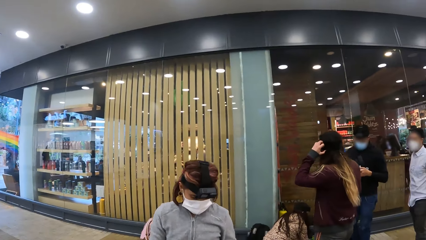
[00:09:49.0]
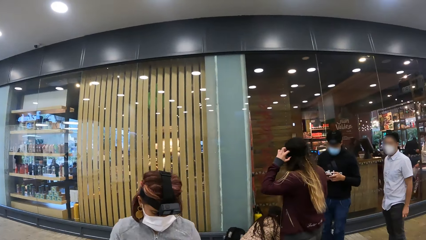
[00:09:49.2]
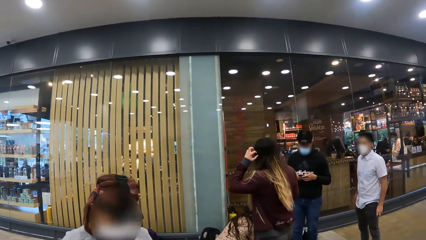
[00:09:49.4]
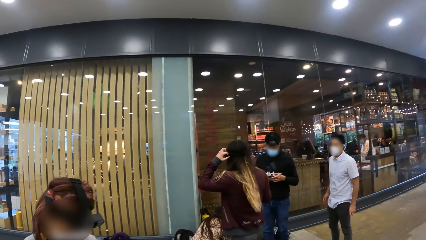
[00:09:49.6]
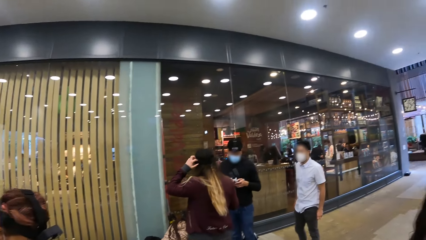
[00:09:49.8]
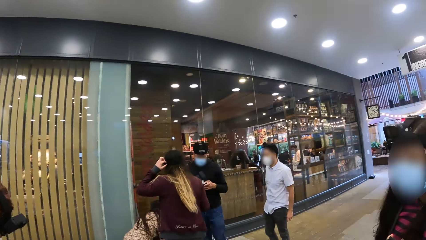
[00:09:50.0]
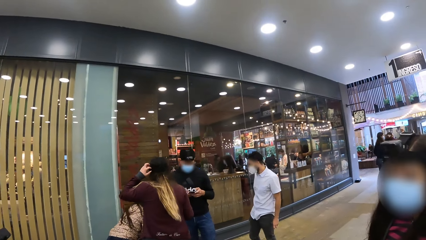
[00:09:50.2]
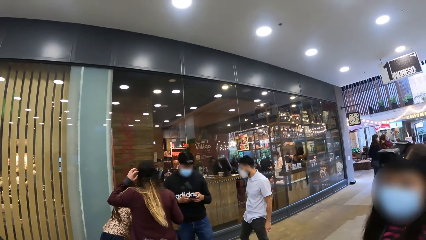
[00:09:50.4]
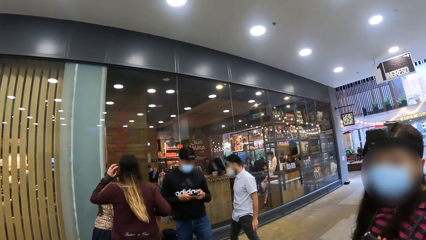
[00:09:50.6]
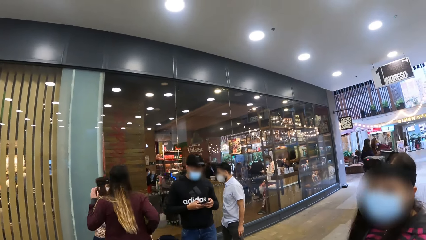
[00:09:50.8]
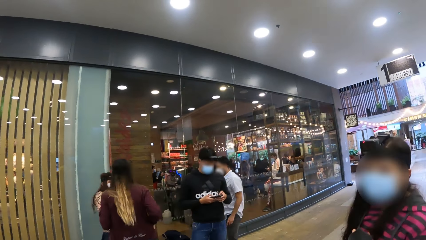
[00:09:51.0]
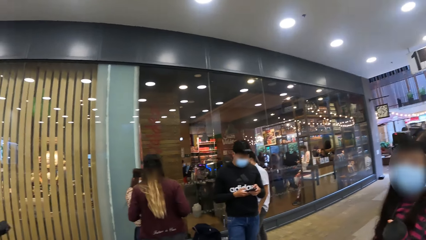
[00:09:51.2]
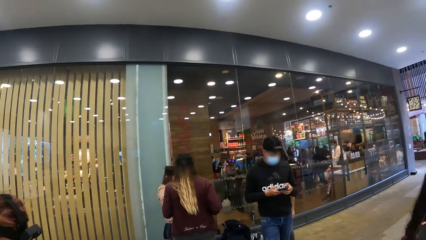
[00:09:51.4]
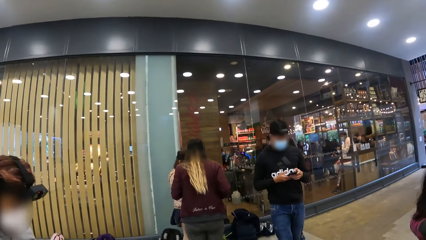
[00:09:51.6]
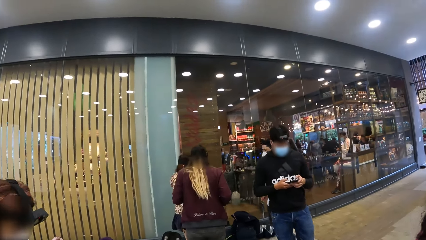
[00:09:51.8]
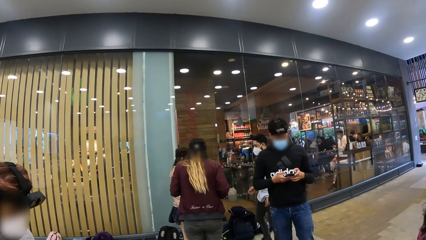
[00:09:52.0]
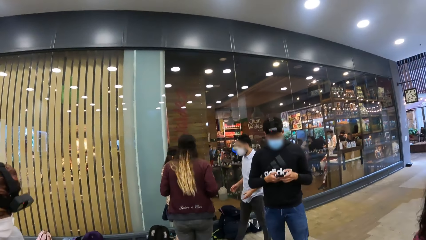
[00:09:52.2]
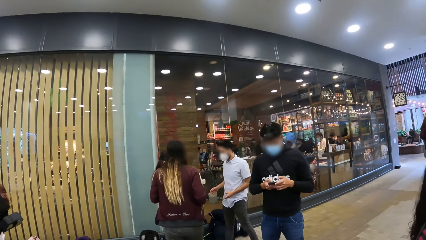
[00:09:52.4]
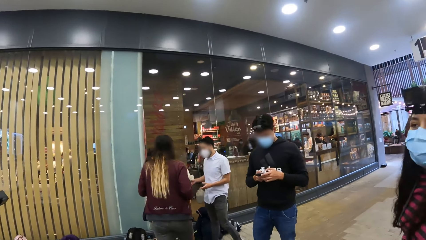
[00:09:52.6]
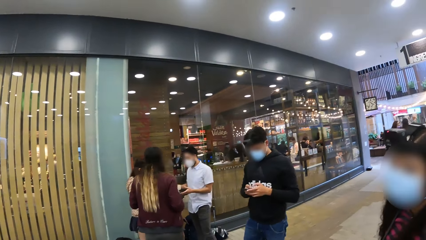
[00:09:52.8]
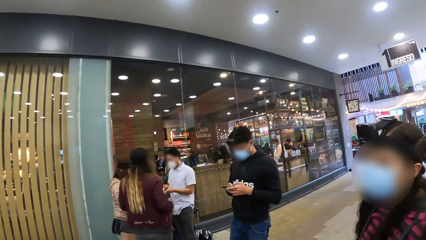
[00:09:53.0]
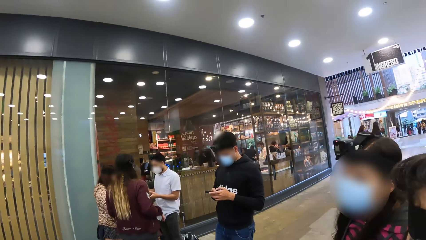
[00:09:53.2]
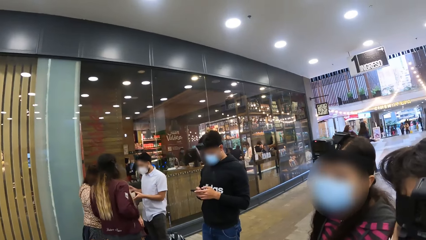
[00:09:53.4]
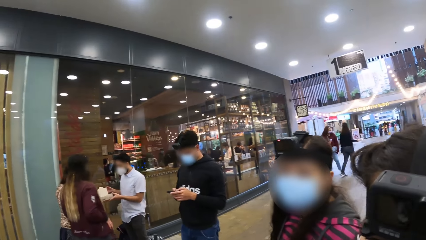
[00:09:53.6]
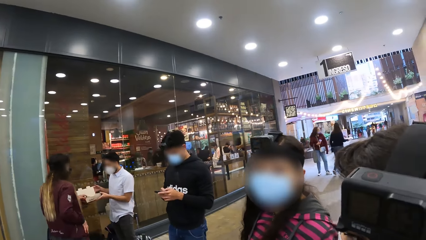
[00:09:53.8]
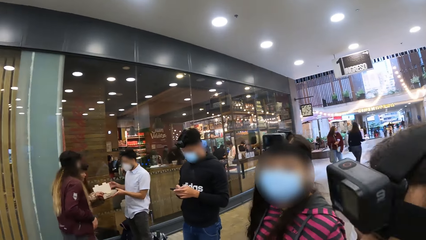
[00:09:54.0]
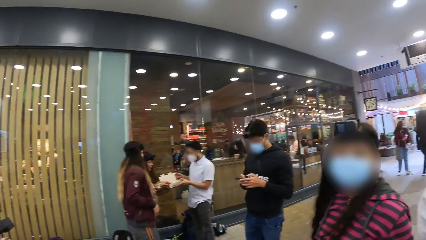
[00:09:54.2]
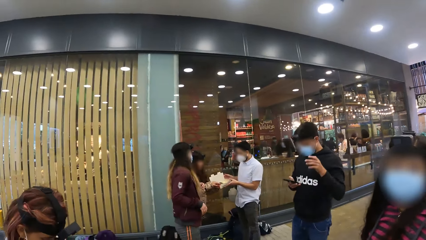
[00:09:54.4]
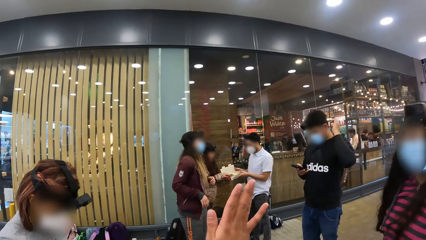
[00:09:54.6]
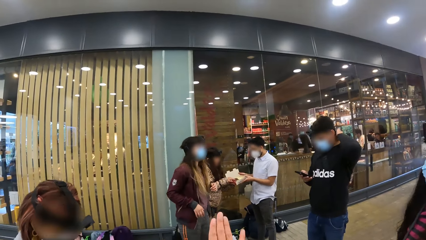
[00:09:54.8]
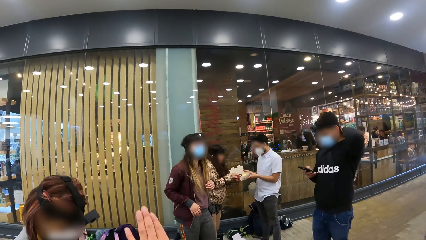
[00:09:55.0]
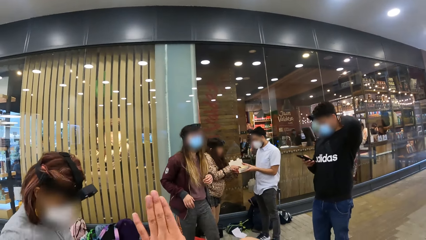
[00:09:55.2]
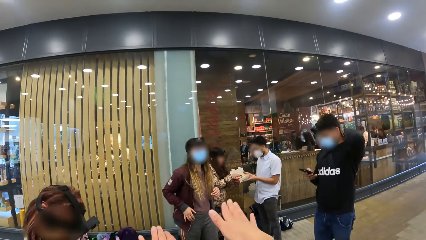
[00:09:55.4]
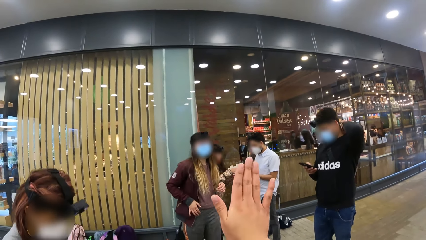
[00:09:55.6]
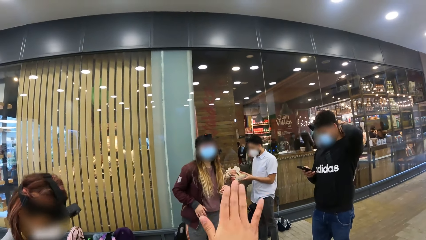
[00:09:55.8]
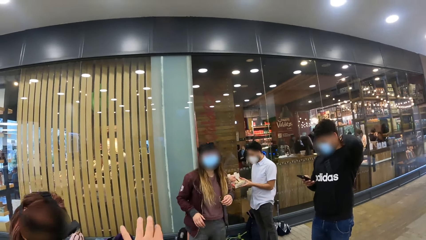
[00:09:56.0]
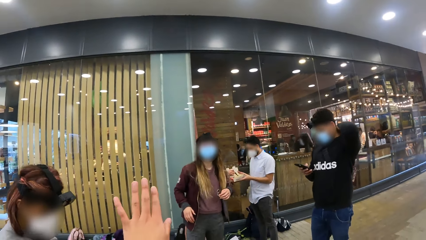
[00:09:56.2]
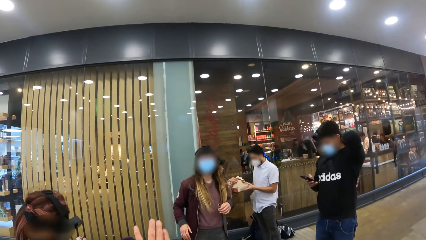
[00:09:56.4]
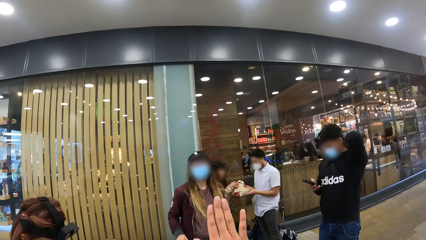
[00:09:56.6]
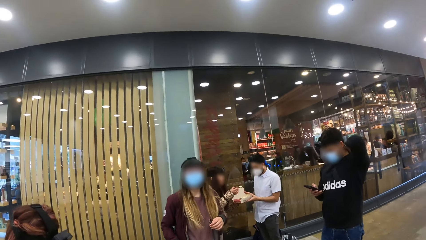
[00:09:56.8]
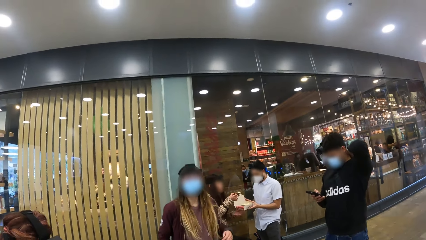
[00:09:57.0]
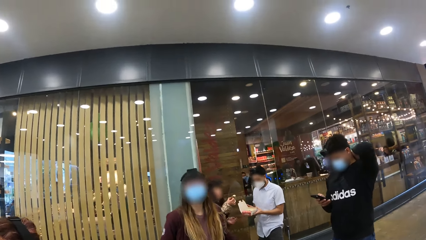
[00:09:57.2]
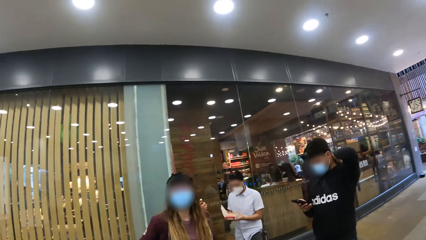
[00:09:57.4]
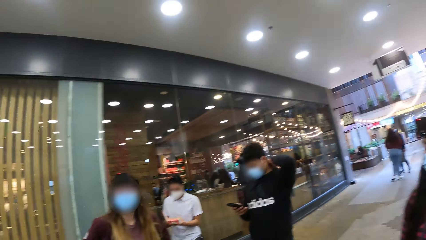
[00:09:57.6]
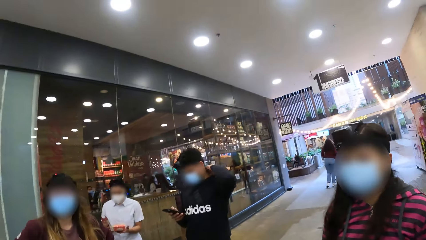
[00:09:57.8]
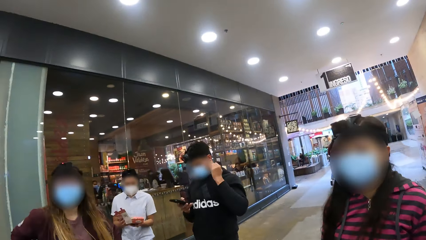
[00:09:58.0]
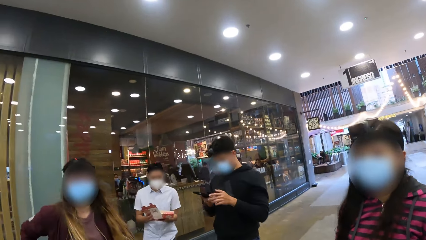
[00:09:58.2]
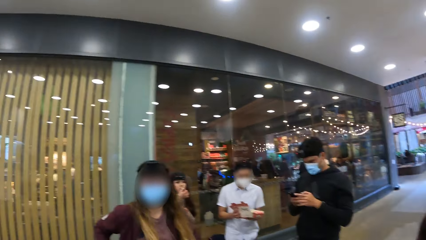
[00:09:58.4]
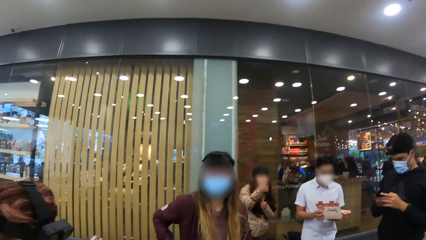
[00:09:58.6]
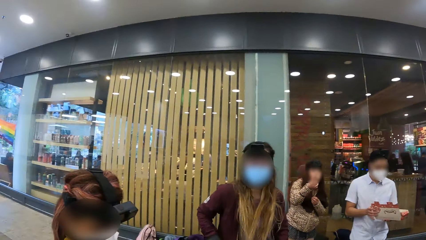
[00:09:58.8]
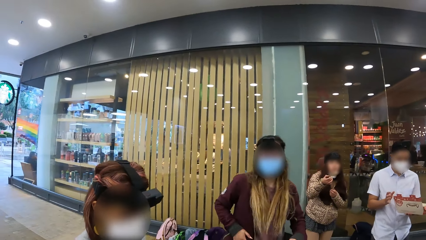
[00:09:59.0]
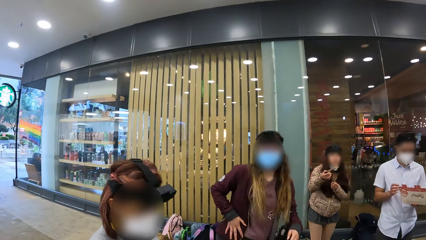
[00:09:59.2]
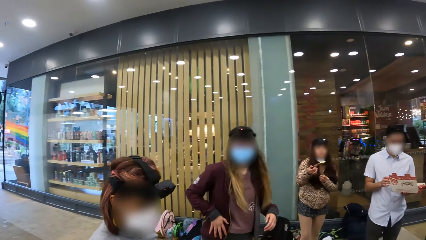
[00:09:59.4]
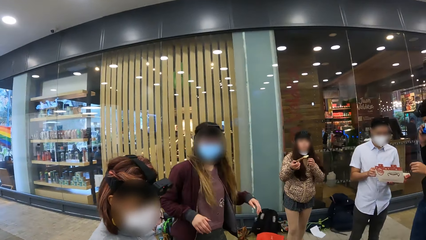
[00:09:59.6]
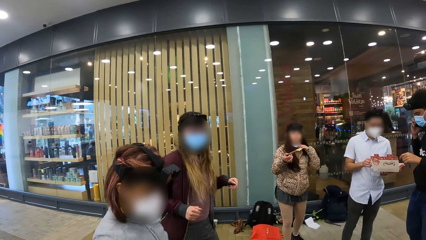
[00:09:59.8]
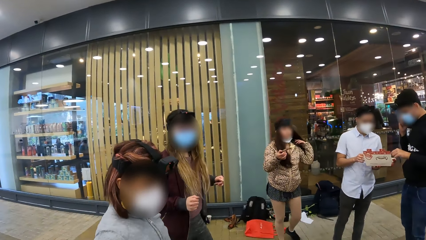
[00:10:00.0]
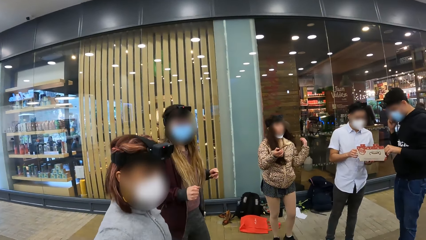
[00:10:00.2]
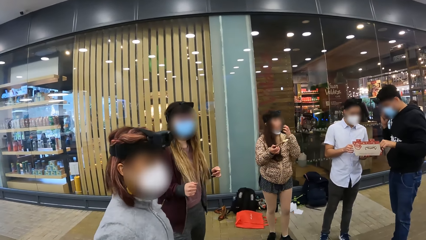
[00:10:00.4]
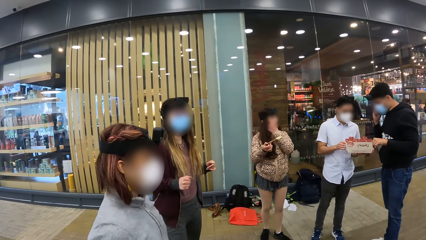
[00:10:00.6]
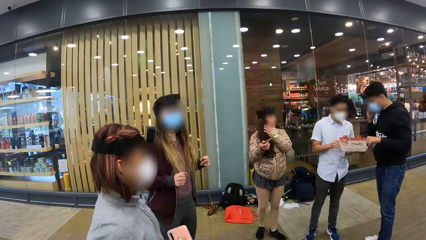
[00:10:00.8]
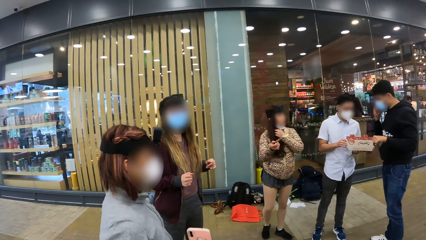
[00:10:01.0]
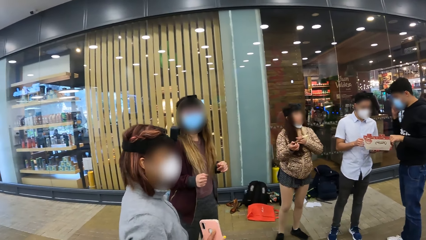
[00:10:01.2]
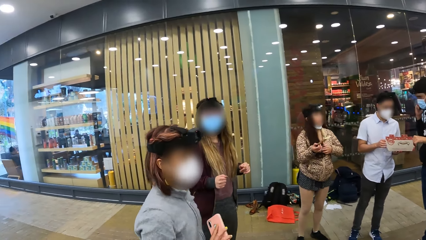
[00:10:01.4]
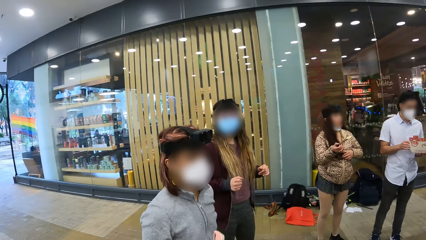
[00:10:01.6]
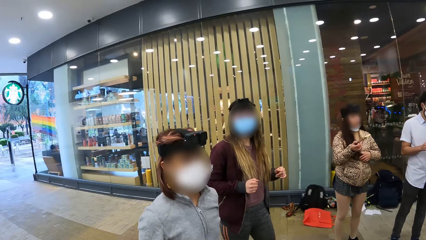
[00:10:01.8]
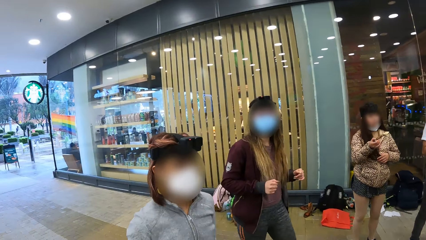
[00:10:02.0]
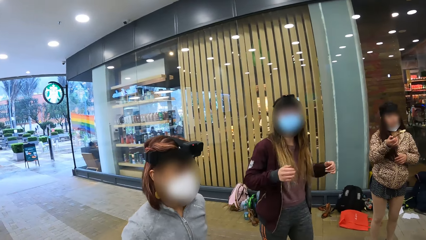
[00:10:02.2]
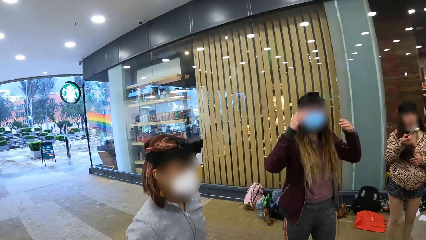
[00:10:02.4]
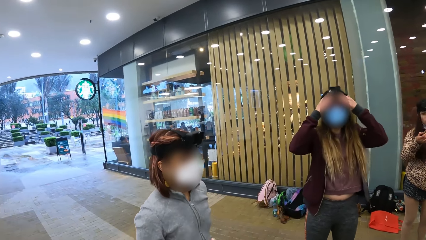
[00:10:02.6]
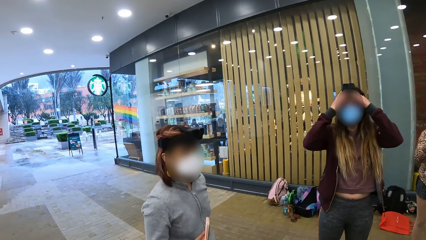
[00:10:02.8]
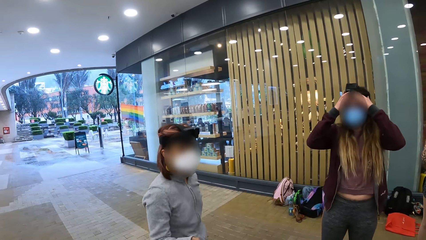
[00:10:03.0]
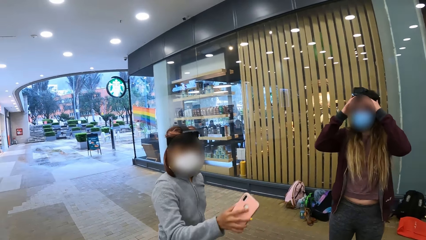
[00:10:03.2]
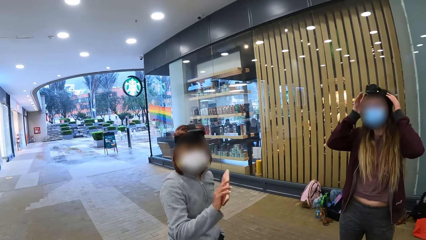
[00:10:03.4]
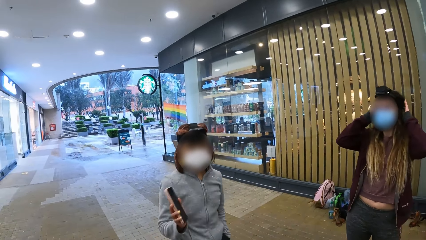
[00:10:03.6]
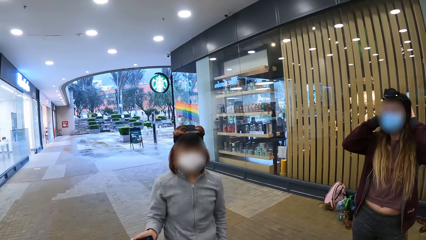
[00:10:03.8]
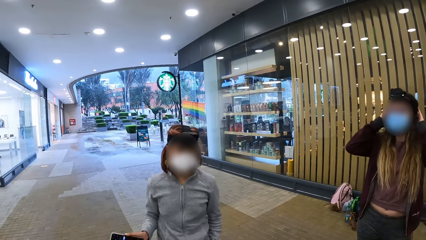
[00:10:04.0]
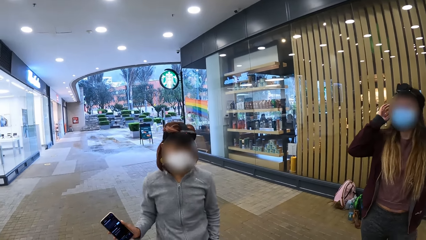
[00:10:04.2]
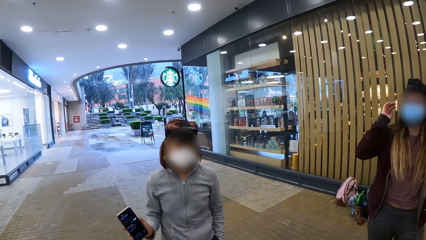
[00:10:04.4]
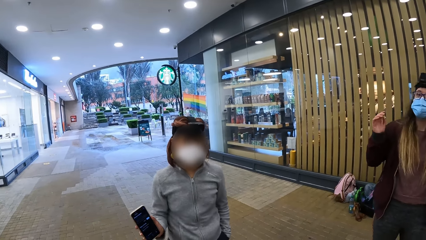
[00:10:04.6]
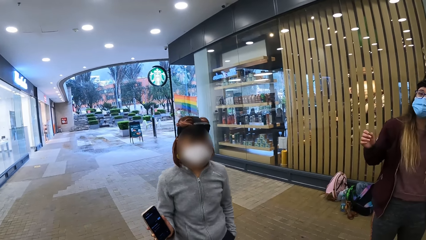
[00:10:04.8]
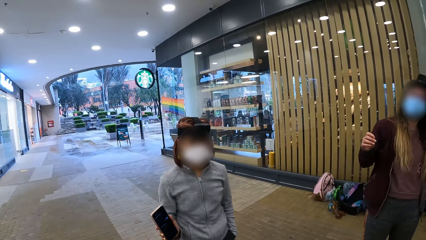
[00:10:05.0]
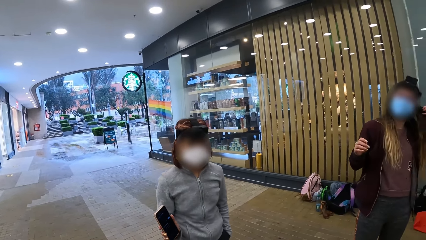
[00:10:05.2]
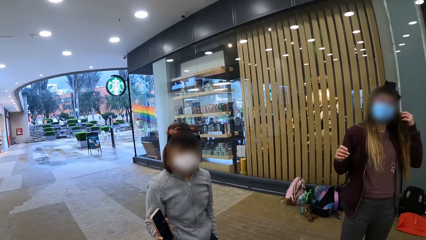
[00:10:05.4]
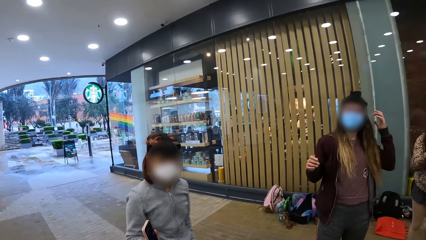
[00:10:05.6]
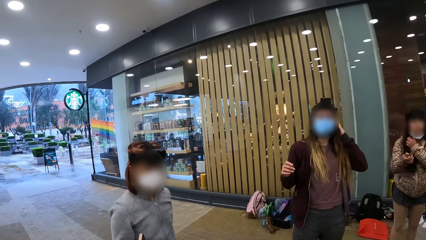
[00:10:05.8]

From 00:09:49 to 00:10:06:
A person looks around. Another person walks towards the camera wearer. A third person stares at the phone. A fourth person stands up. The third person does a workout. The first person does a workout. The camera wearer does the body exercise. A fifth person does a workout. The camera wearer looks around. The second person does a workout. The fourth person does a workout. A man picks a packet of food from a woman. The third person stares at the phone. The woman picks some food. The fourth person interacts with a sixth person. The camera wearer does a workout. The third person does a workout. Another man scrolls the phone. The fourth person walks around. The camera wearer looks around. The second person looks around. The other man picks some food. The fourth person looks around. The second person walks around. The first person touches the face. Another woman adjusts the camera. The second person moves the hand. The camera wearer stares in the training centre.
